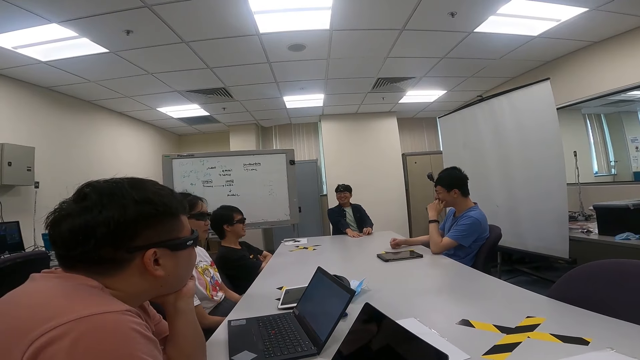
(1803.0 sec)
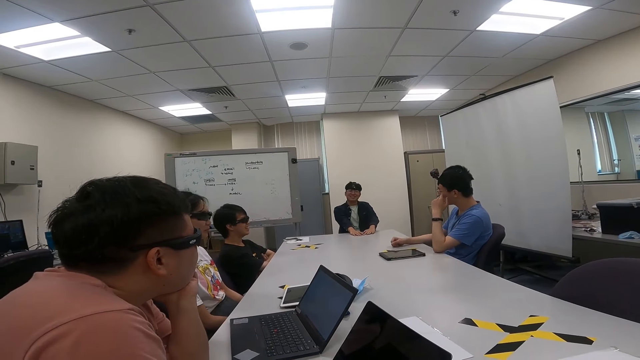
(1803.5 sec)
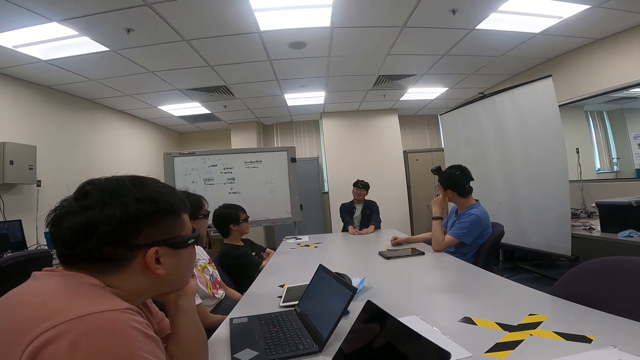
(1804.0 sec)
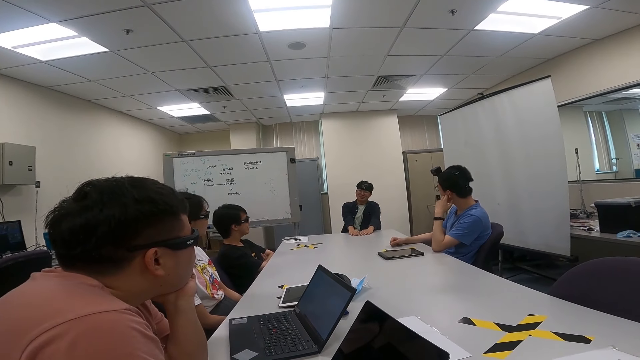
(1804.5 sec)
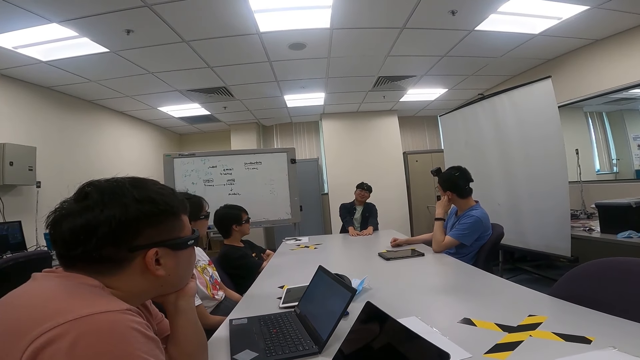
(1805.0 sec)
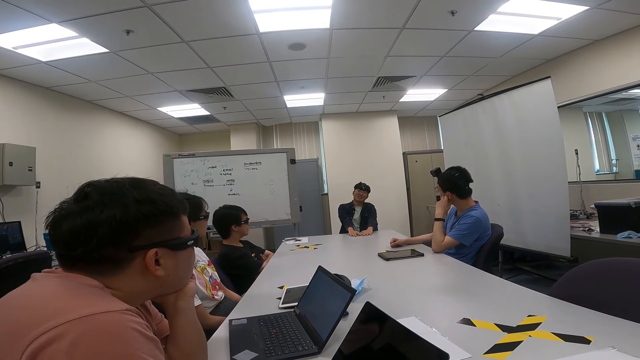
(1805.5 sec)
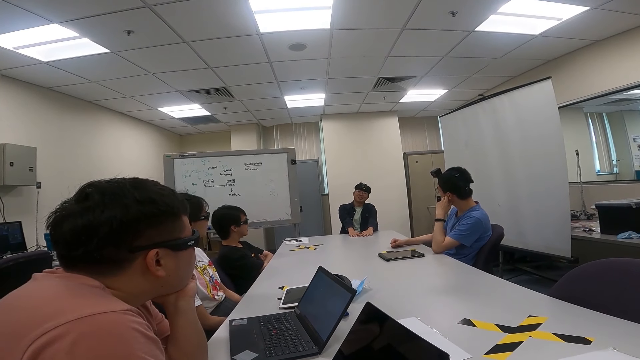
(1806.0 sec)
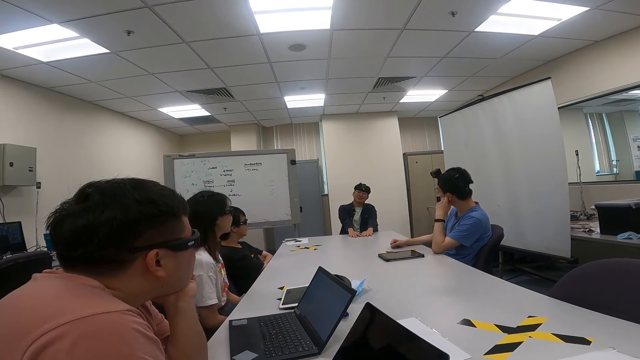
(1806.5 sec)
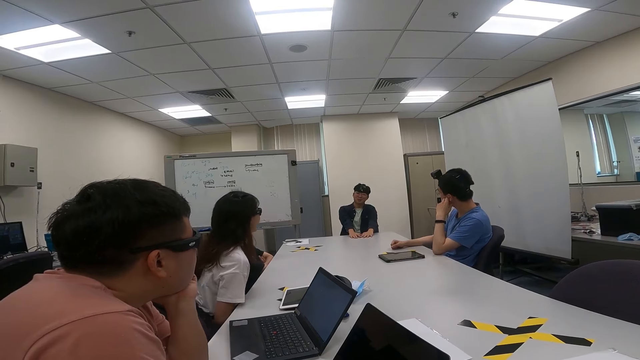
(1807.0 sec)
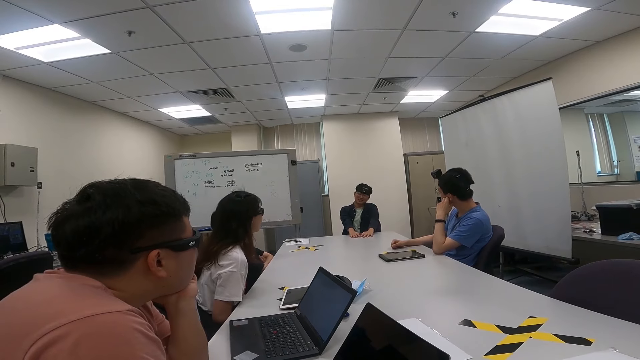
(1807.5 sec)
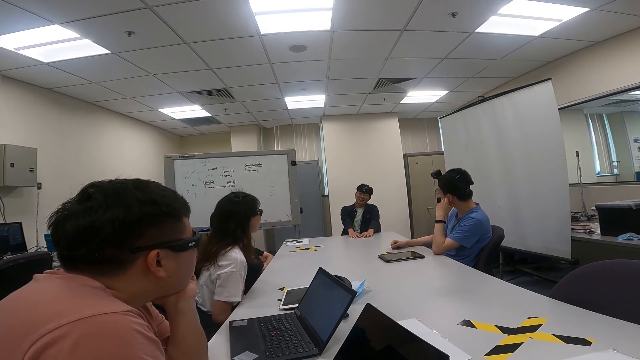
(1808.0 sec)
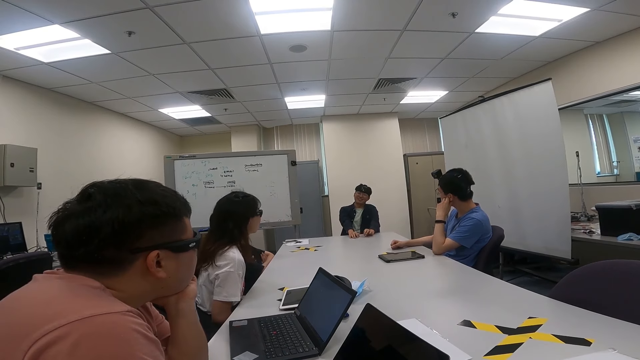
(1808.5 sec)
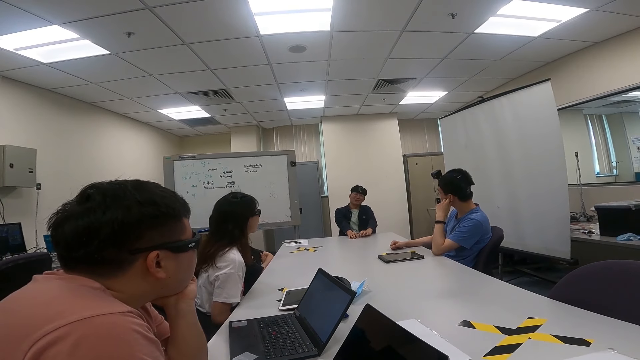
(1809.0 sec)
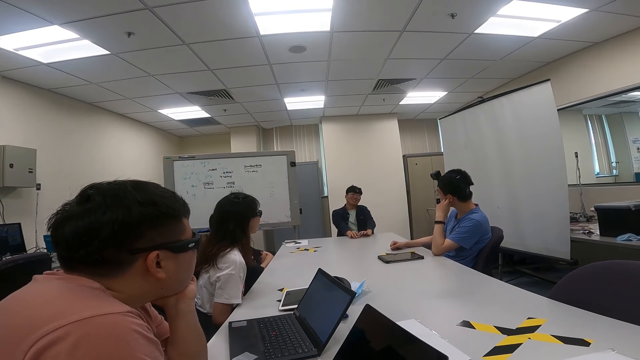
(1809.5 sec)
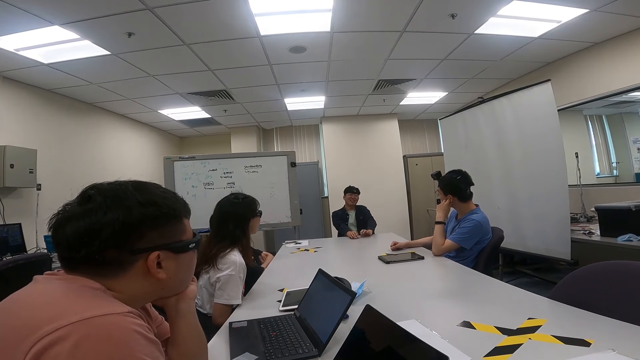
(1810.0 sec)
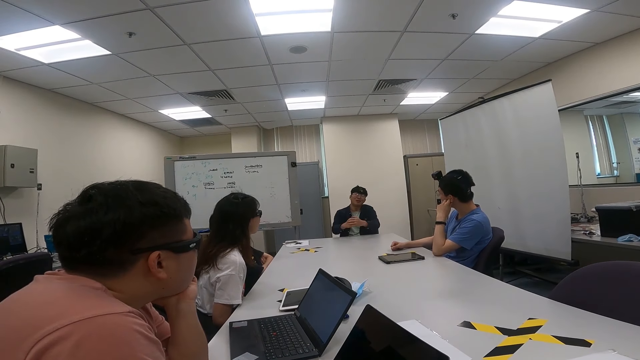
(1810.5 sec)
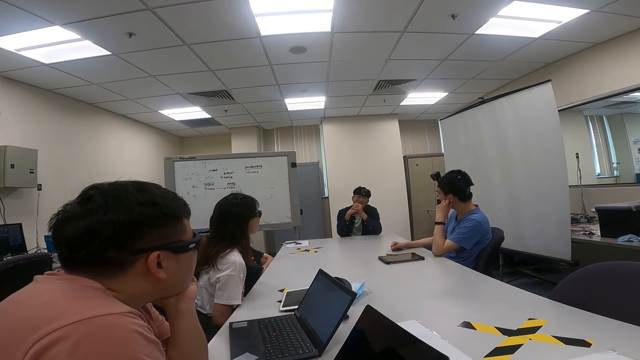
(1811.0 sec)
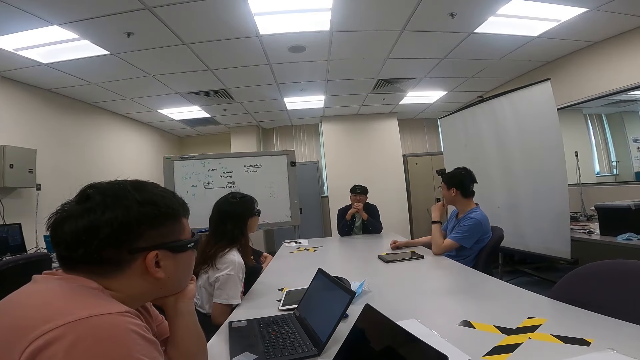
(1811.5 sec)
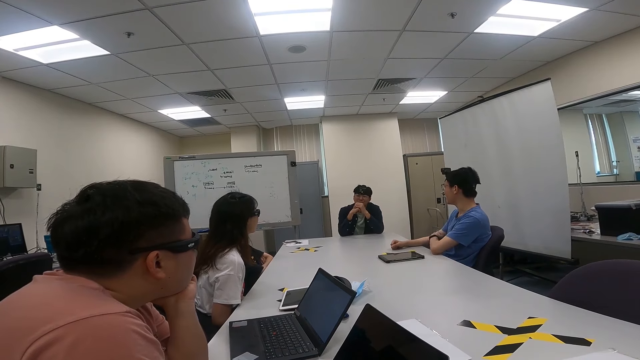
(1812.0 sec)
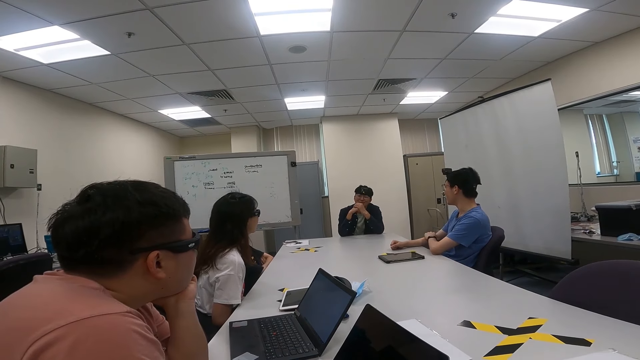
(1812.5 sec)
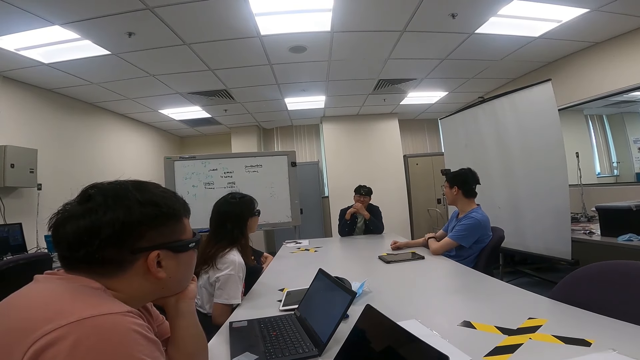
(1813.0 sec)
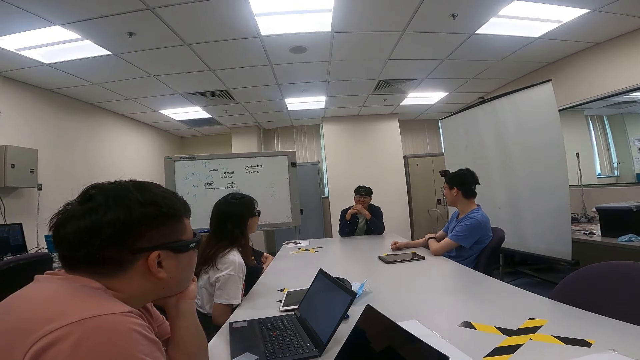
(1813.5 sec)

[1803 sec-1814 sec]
A woman moves forward. A man moves hands on the table and moves hands upwards. Another man lowers his hand.

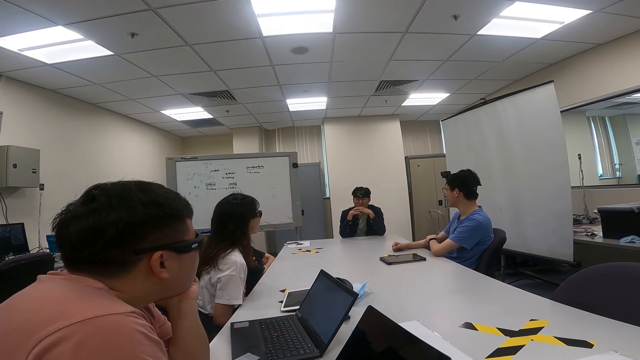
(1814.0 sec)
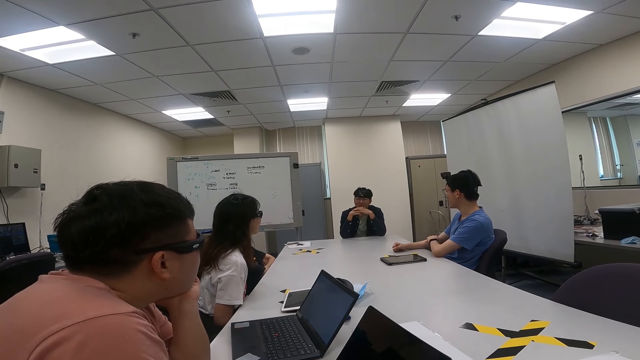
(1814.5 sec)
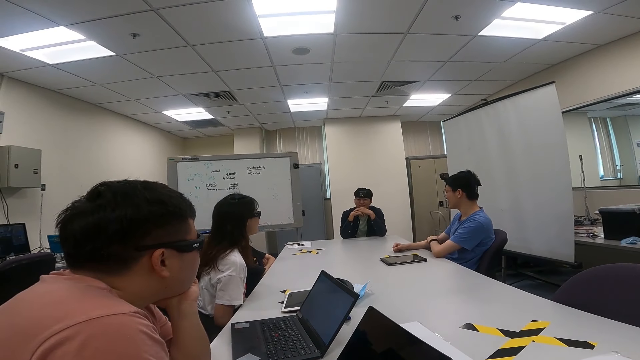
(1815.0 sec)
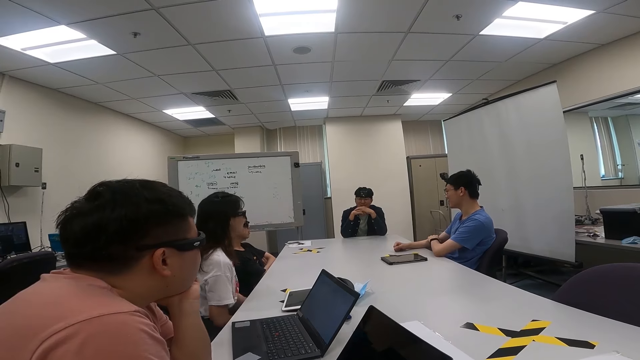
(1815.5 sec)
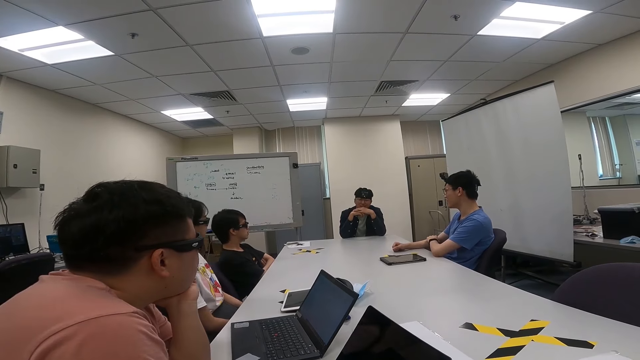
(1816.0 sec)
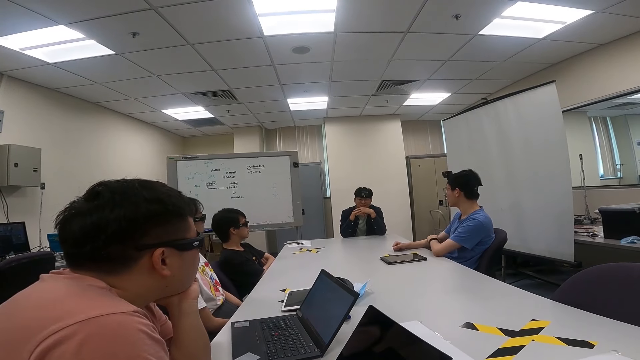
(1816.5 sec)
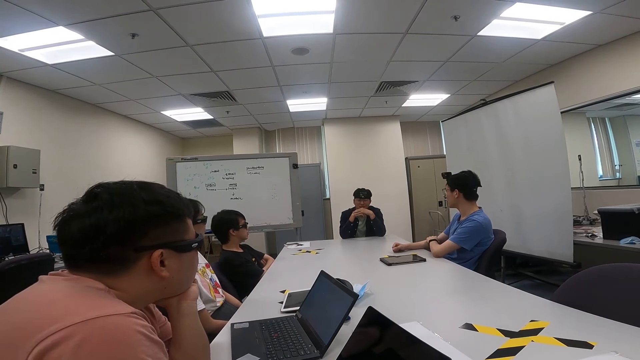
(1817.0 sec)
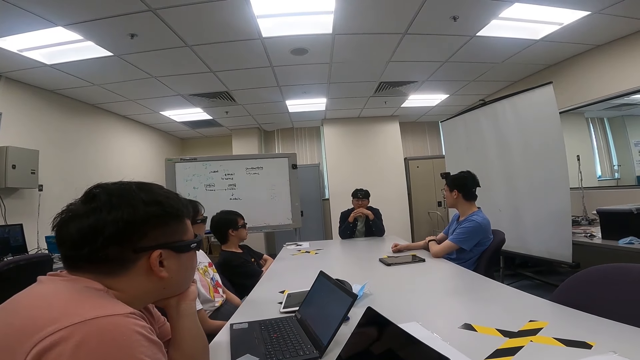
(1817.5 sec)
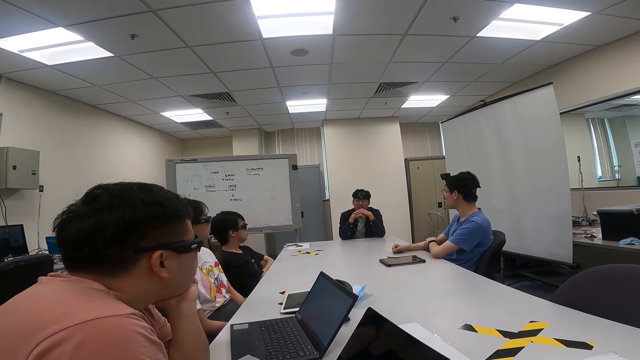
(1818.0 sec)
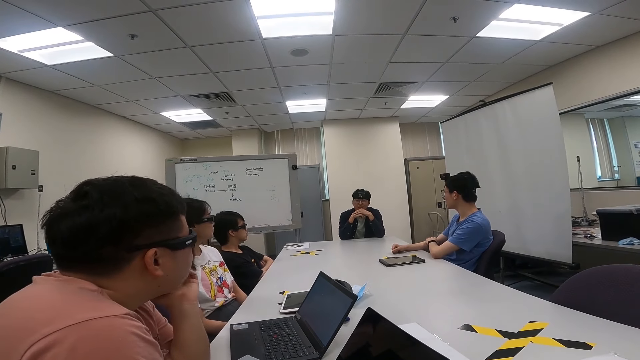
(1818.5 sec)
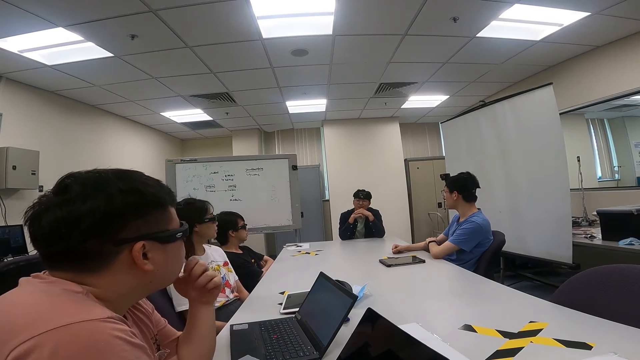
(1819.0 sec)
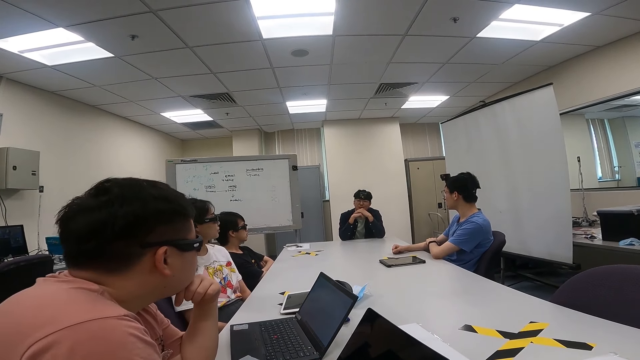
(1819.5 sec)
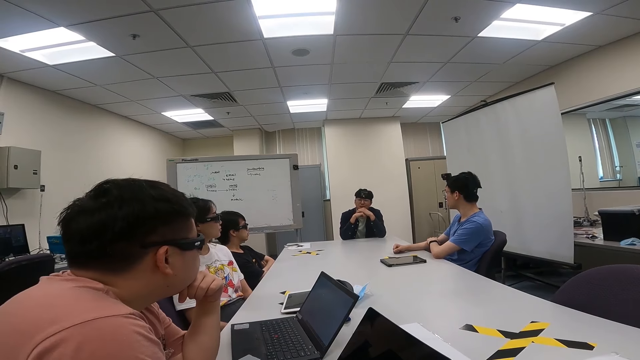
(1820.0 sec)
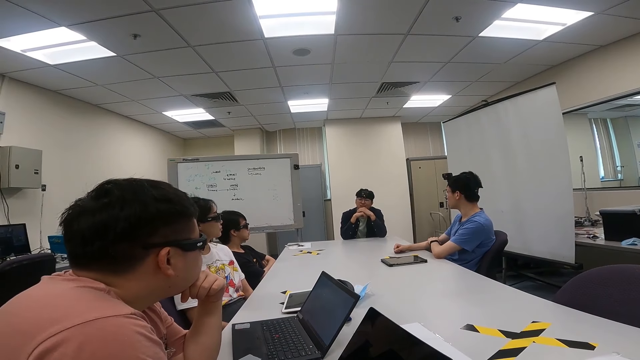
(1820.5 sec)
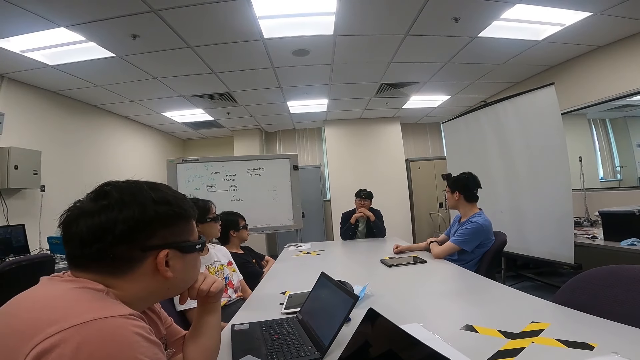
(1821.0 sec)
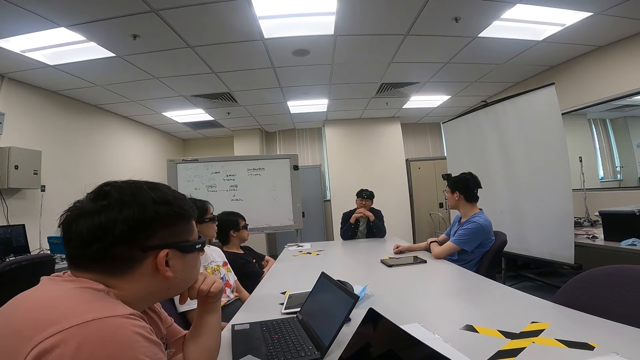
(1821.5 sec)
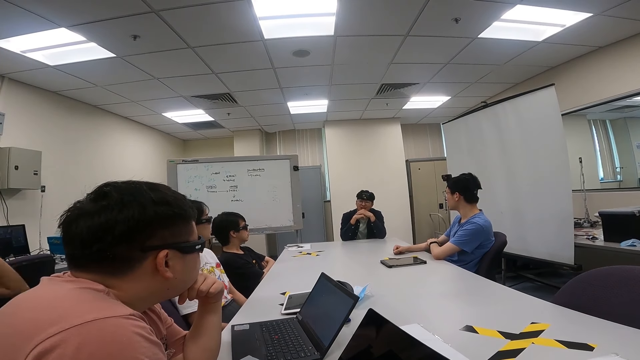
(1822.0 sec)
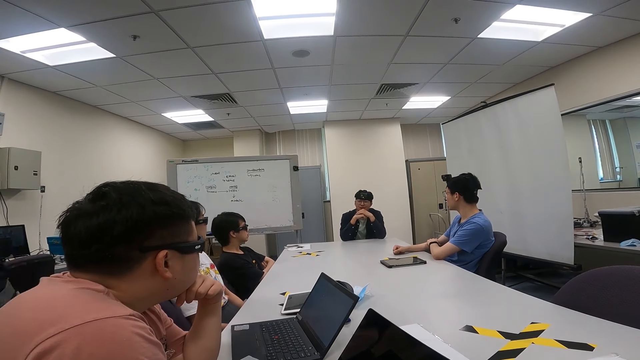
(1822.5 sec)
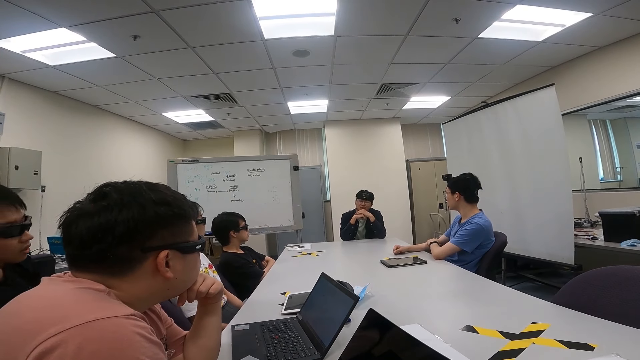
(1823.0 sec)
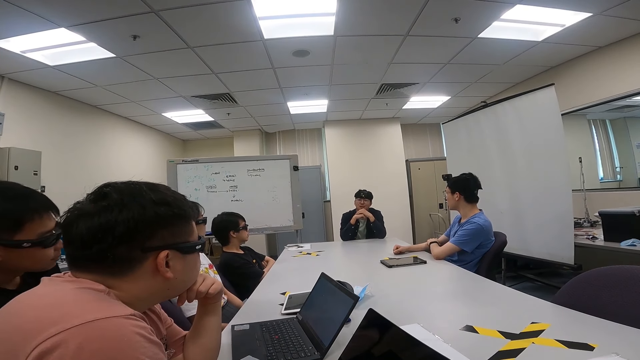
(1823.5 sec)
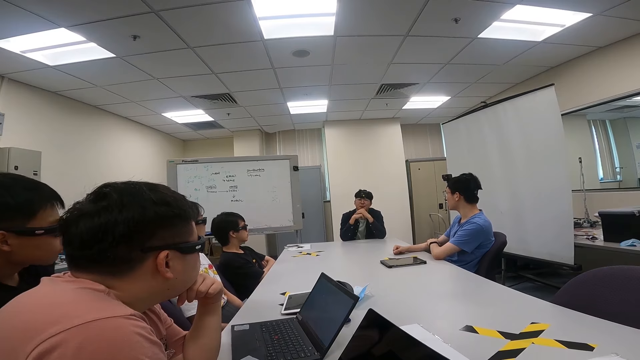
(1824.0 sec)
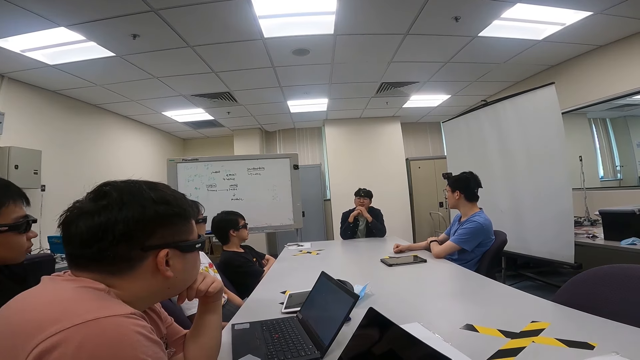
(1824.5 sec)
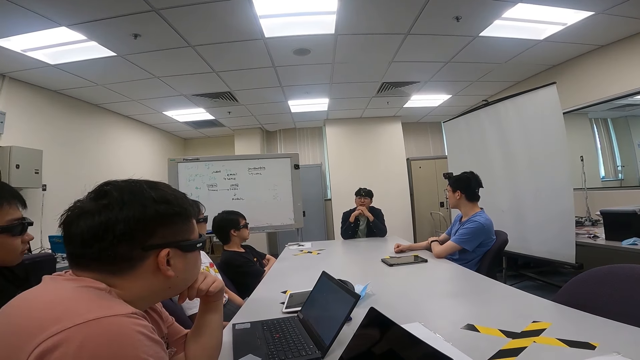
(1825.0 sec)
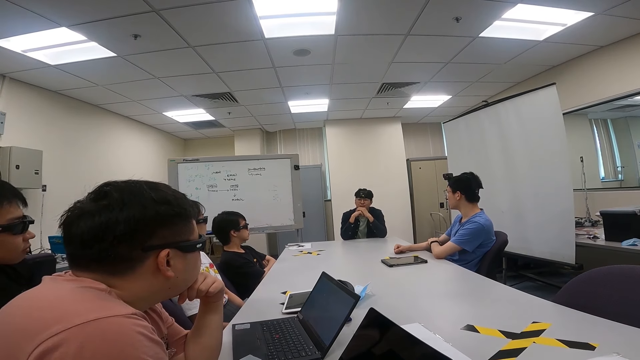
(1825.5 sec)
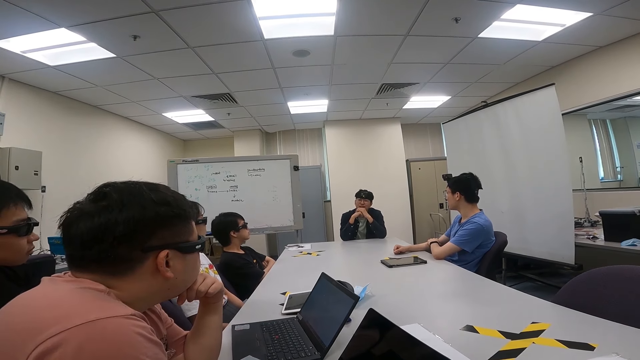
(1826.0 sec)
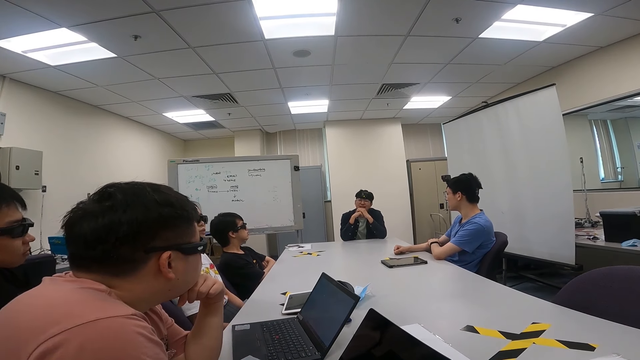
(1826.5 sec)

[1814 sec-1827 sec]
A man nods his head. A woman moves backwards and swings a chair. The man turns his hand on the cheek. Another man moves a hand, moves forward and nods his head. A third man nods his head. The woman looks around. The first man nods his head.
